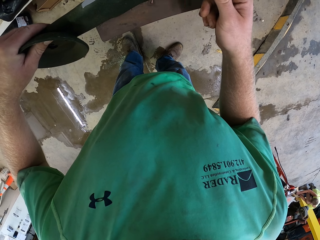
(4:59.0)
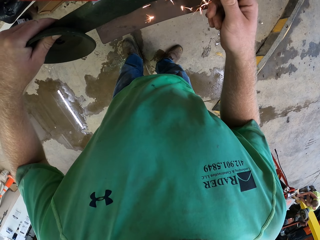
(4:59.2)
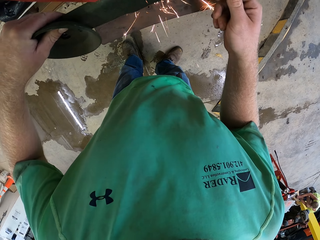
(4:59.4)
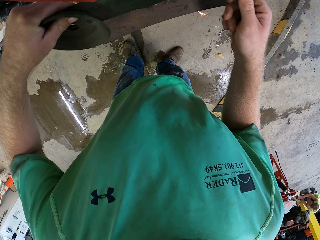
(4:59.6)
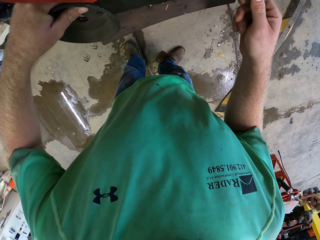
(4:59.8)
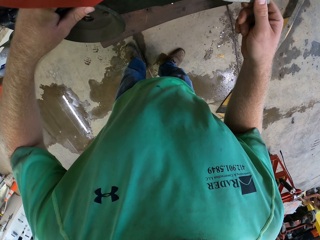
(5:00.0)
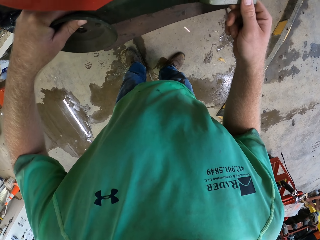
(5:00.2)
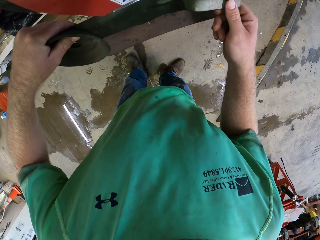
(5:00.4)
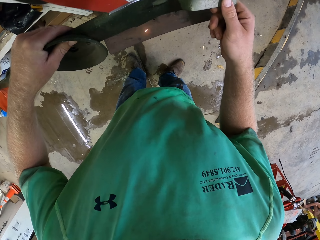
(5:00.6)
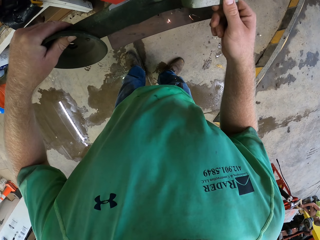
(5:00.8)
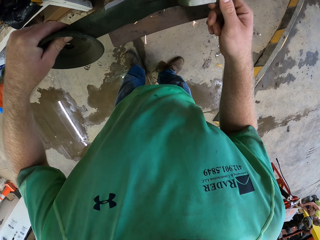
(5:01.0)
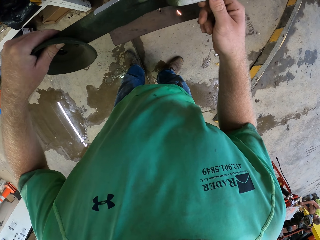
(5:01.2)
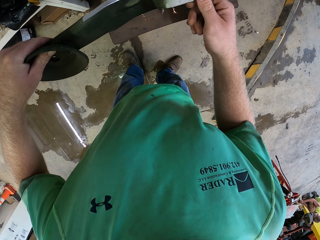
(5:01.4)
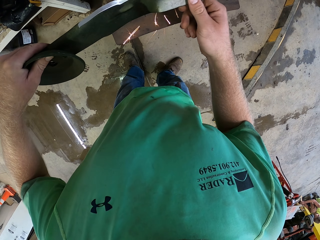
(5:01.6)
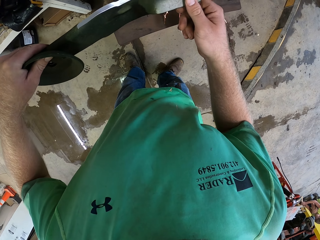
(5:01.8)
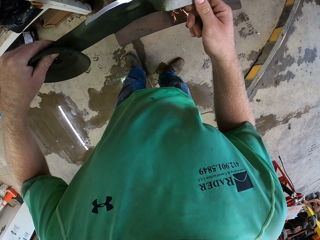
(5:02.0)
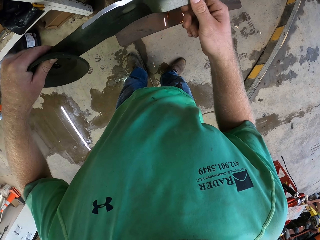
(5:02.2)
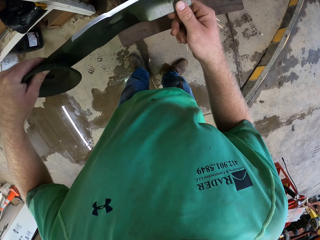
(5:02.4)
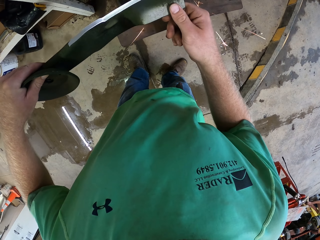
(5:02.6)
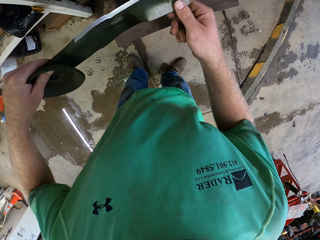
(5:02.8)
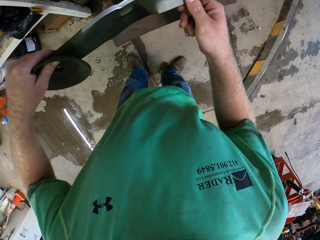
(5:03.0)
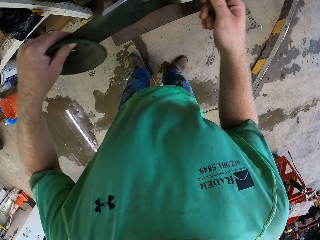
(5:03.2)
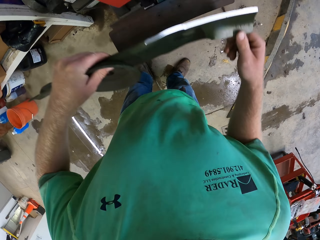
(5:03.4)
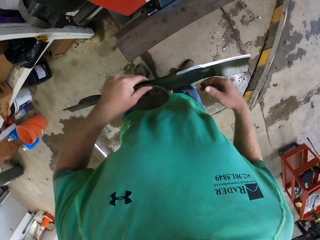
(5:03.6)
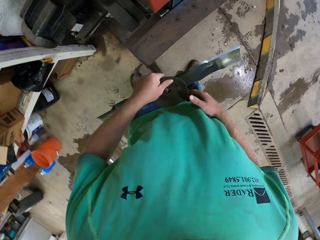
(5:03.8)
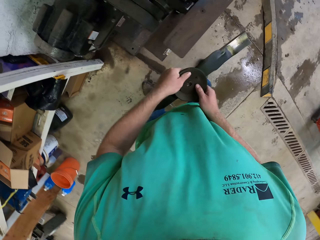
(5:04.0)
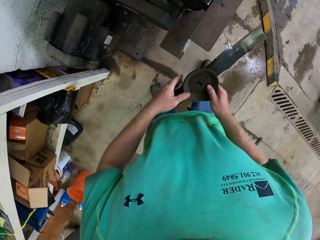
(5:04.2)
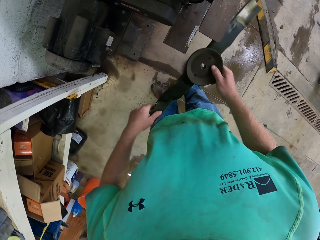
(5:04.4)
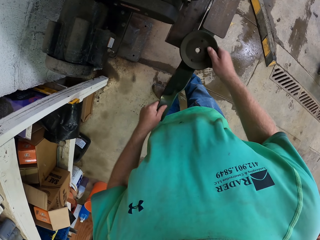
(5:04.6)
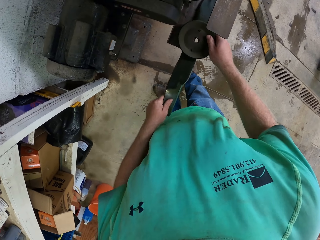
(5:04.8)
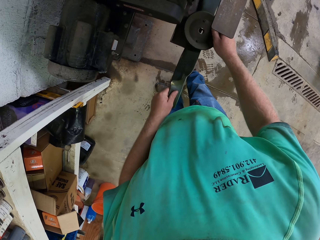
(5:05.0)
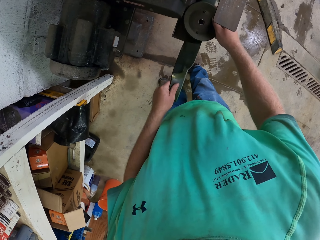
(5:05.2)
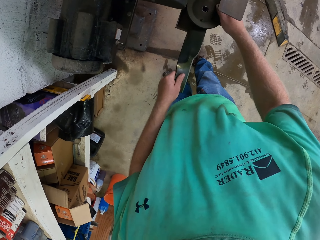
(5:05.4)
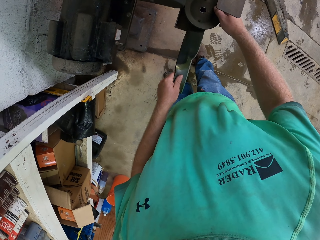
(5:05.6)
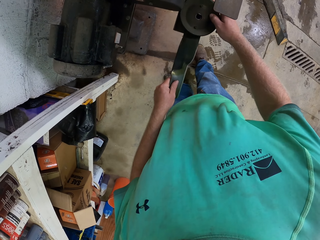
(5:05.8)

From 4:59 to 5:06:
The camera wearer lifts the piece of metal from the metal sharpening machine with both hands. They place the piece of metal on the metal smoothening machine with both hands.

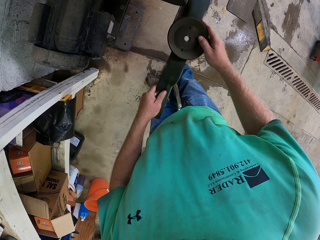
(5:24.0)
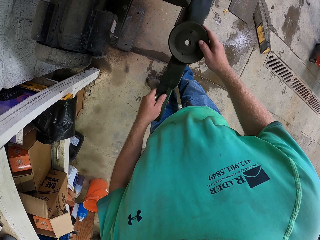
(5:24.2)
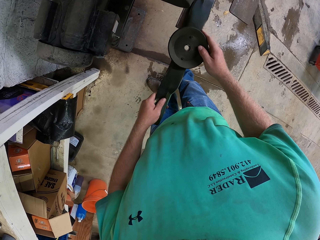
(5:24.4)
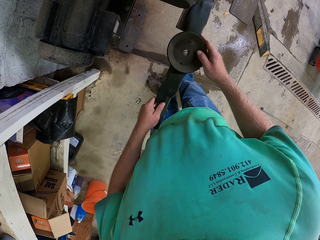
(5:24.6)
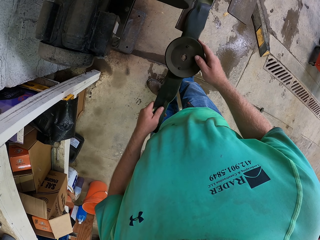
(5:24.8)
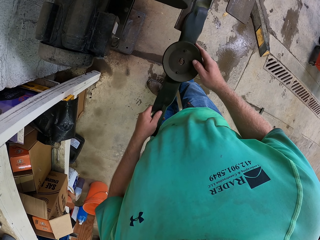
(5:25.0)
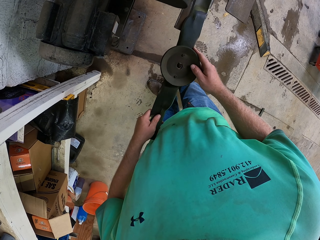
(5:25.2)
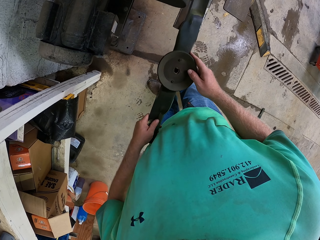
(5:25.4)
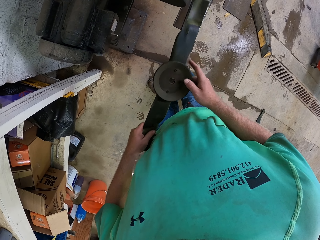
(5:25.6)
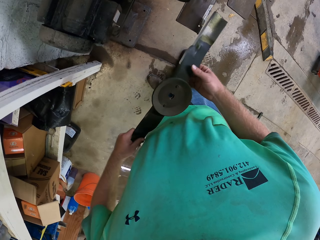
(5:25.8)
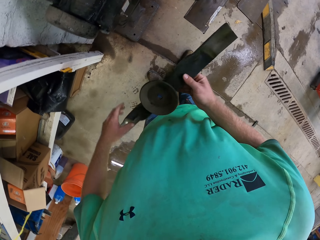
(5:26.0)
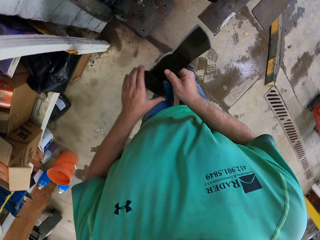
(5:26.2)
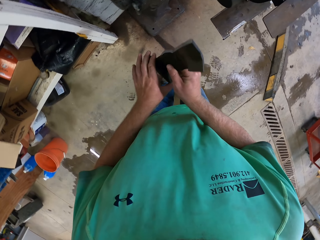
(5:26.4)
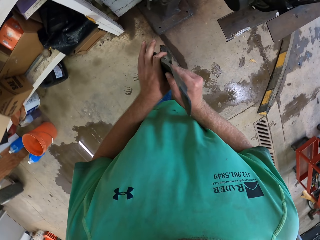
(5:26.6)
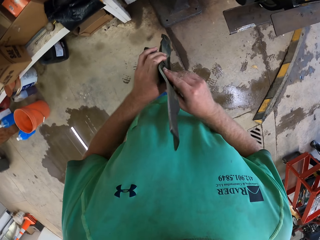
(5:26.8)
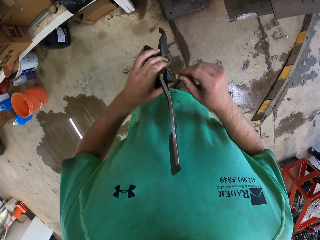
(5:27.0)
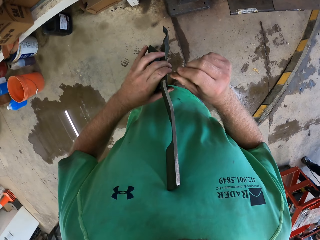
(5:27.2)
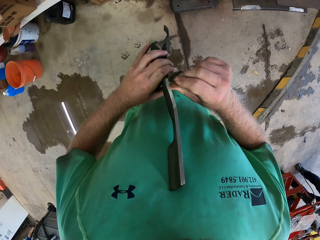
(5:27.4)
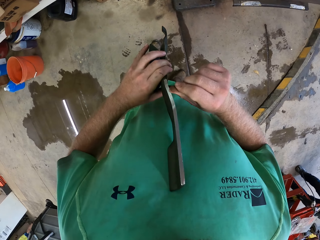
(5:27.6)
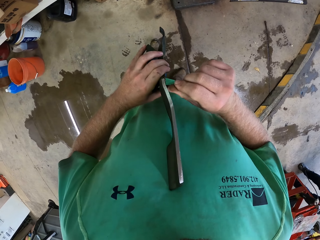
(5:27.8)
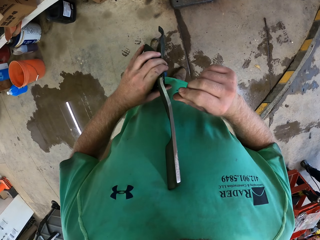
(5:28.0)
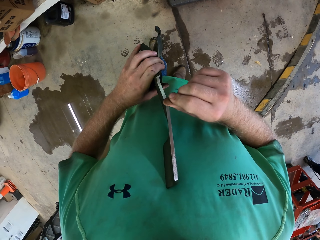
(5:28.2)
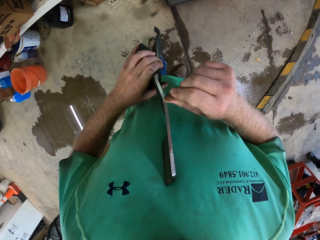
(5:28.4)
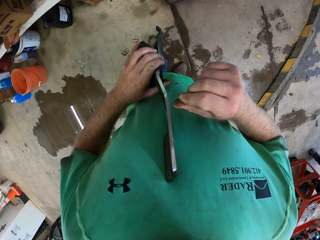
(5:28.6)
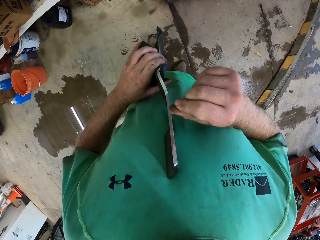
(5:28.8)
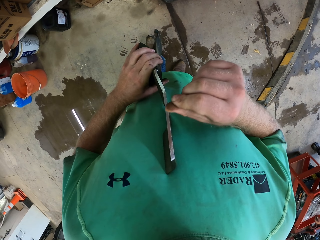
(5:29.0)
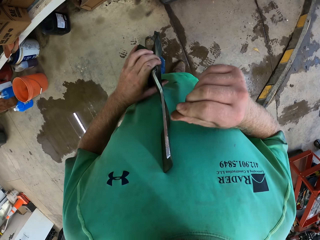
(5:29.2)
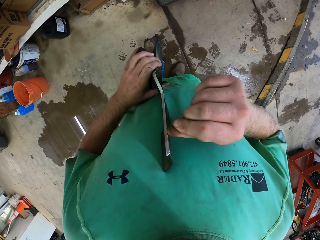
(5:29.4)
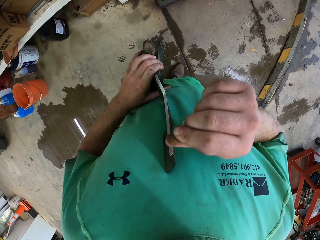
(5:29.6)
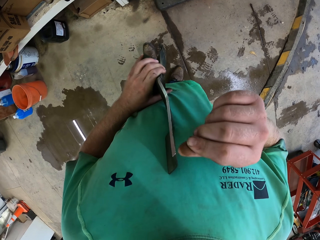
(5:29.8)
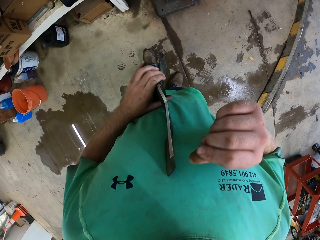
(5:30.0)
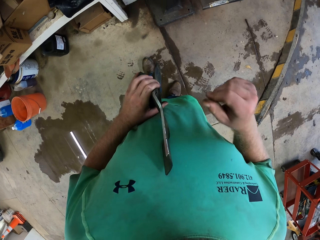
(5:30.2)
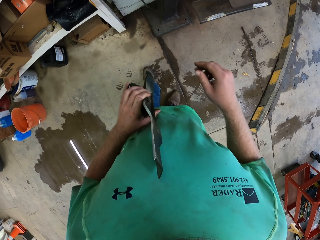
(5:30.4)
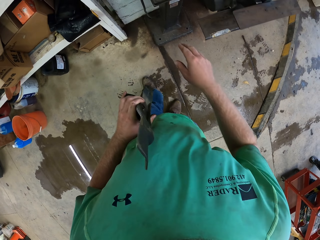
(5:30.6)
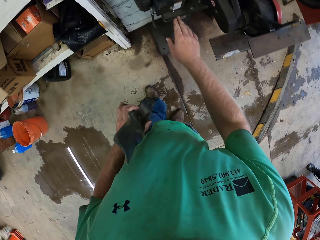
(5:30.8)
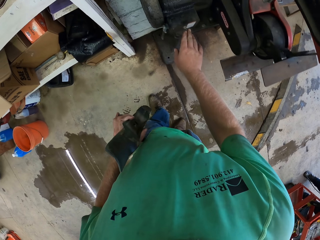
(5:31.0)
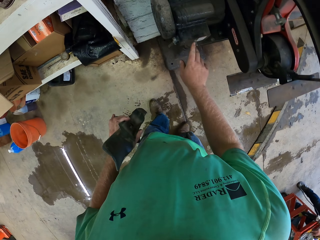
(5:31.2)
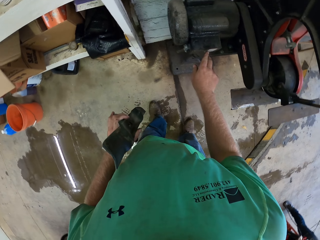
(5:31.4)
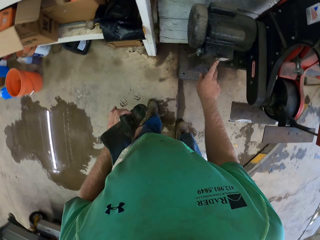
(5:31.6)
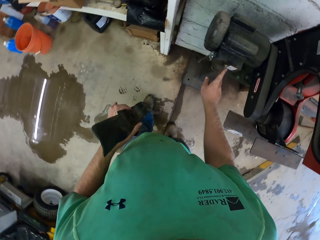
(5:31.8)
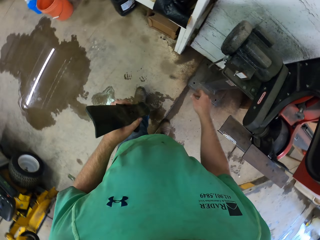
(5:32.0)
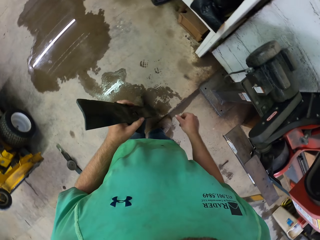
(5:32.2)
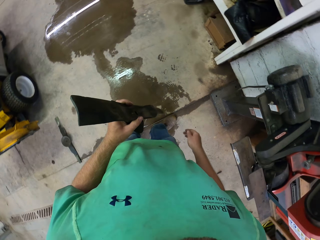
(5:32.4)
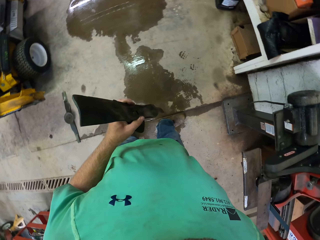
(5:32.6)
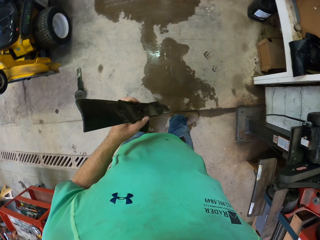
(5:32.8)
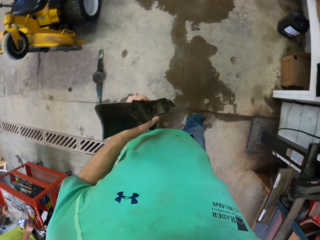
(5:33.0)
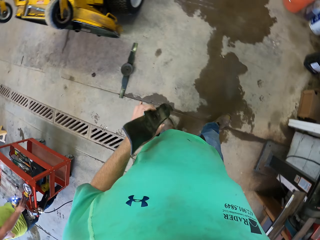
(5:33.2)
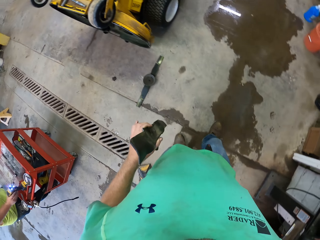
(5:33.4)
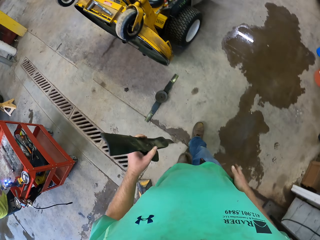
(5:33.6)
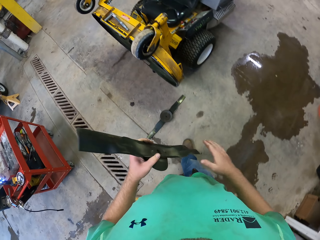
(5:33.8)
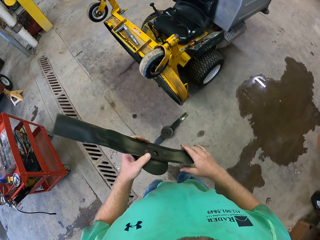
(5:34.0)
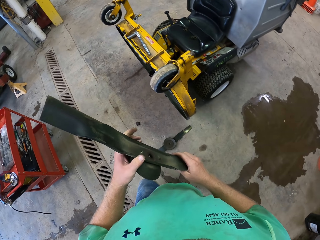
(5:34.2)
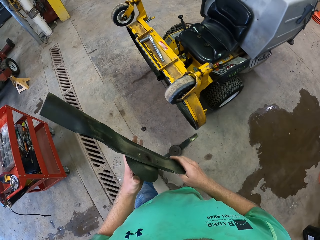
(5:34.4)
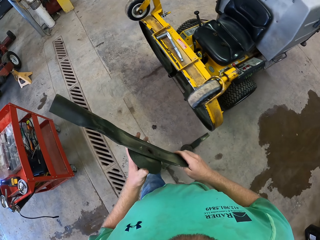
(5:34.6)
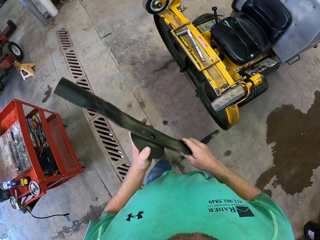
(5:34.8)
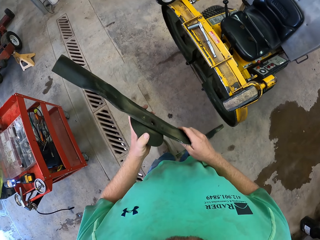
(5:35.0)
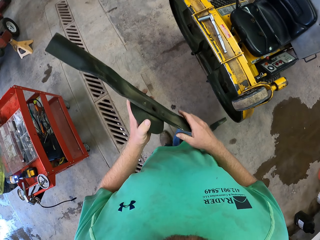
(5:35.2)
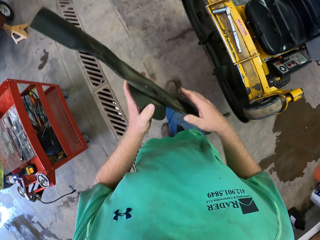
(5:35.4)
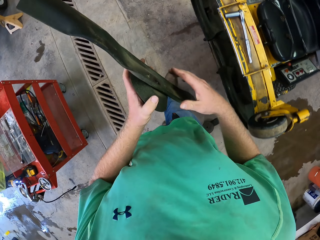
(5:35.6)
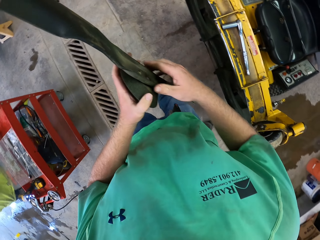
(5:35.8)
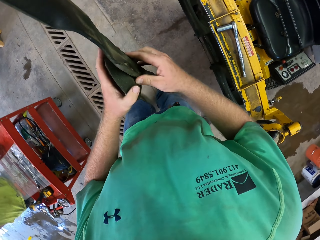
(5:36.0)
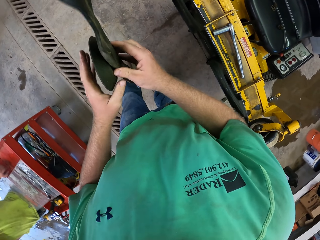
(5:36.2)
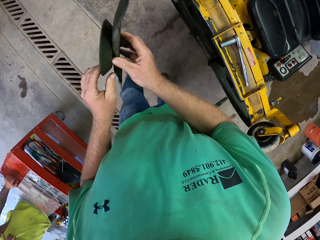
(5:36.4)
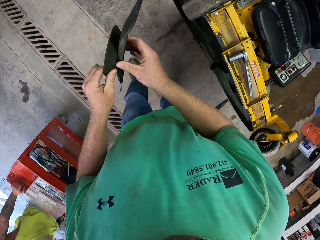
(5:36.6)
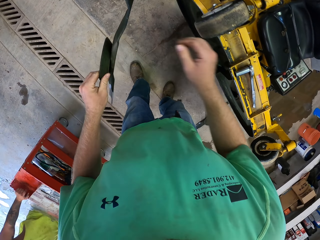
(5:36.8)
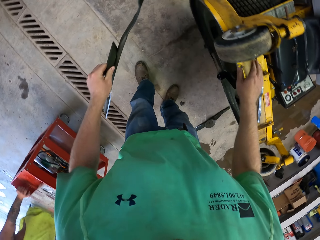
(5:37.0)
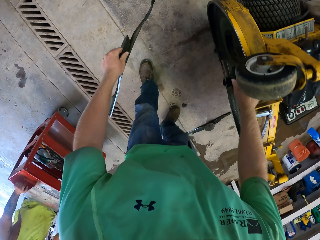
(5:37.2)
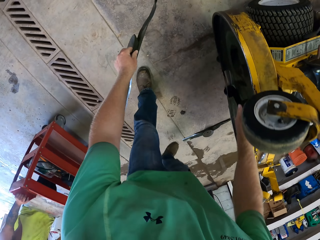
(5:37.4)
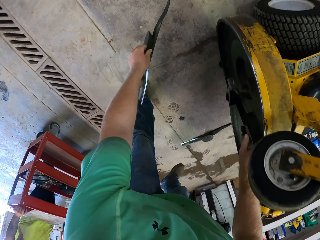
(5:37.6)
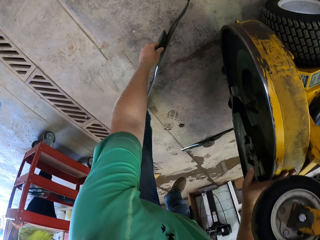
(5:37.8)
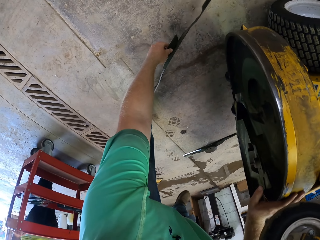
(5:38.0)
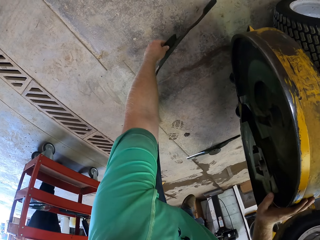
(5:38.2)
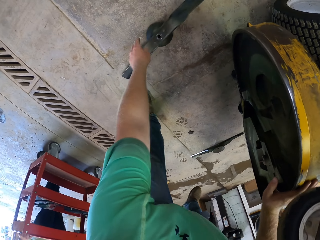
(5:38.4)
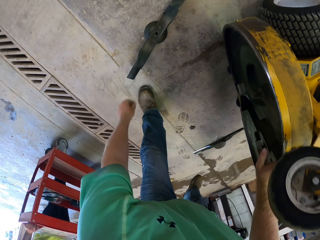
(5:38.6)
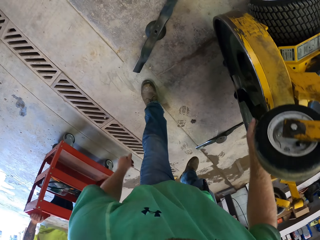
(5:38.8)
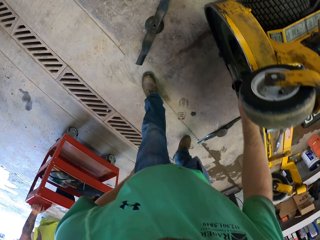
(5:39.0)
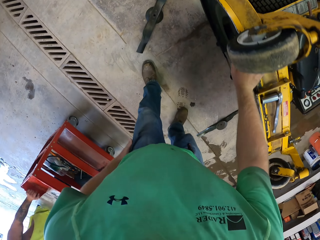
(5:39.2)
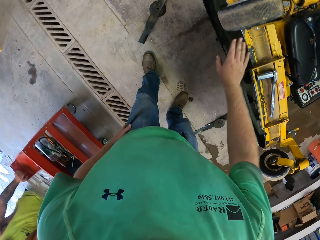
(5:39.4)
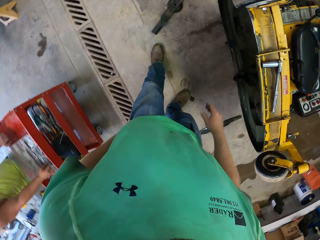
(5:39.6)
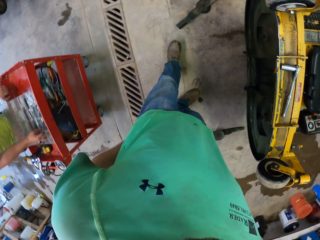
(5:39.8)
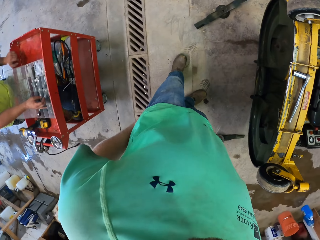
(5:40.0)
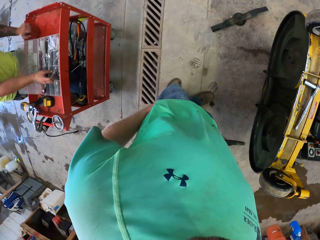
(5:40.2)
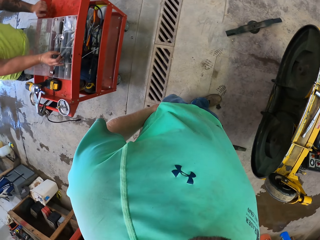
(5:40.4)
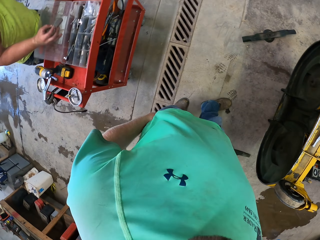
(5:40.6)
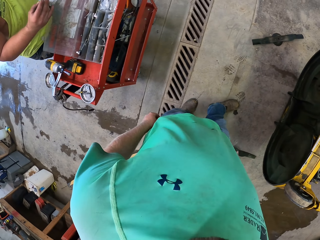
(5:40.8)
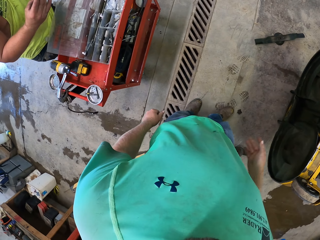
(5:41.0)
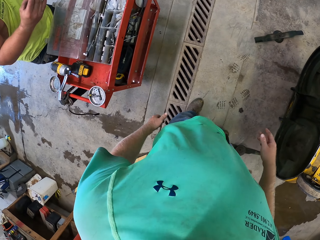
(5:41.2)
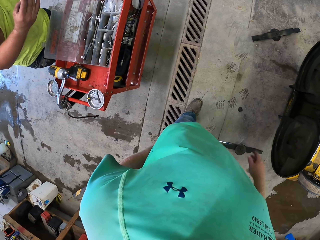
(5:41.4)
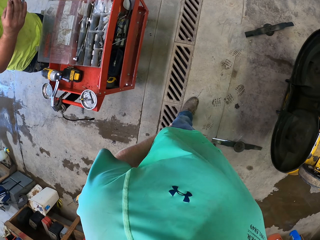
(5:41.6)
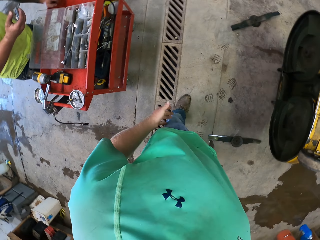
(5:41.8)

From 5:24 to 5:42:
The camera wearer lifts a piece of metal or lawn mower blade from the metal smoothening machine with both hands. He turns the lawn mower blade. He touches the edge of the piece of metal with his right hand. He scratches his nail against the blade. He switches off the machine. He operates the metal smoothening machine with his right hand. He walks. He holds the piece of metal with both hands. He places his right hand on a generator. He drops the piece of metal on the floor with his left hand. He drops his right hand from the generator. A man picks a socket from a tool box with his right hand.
